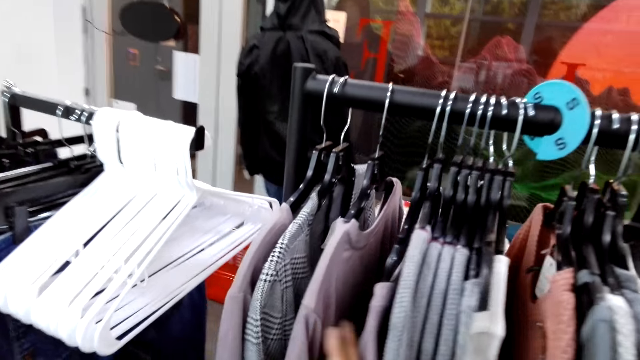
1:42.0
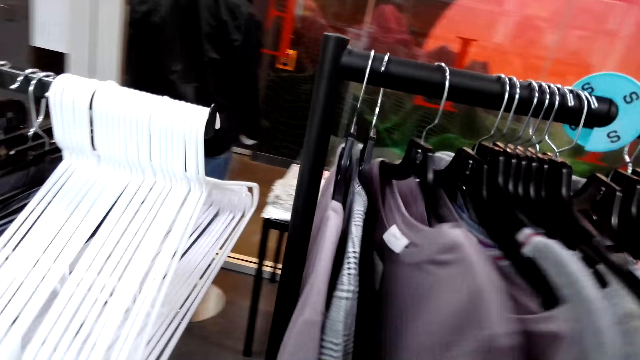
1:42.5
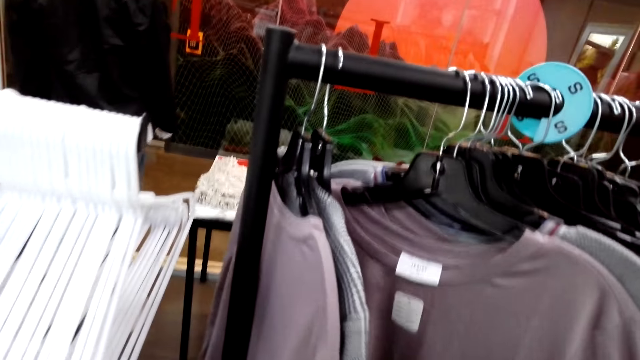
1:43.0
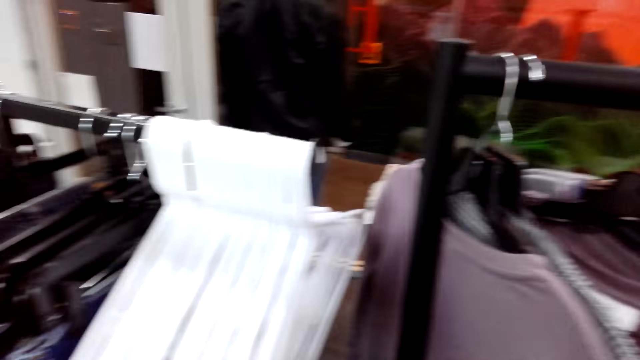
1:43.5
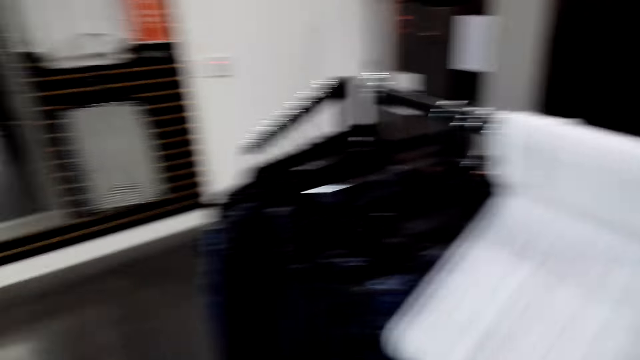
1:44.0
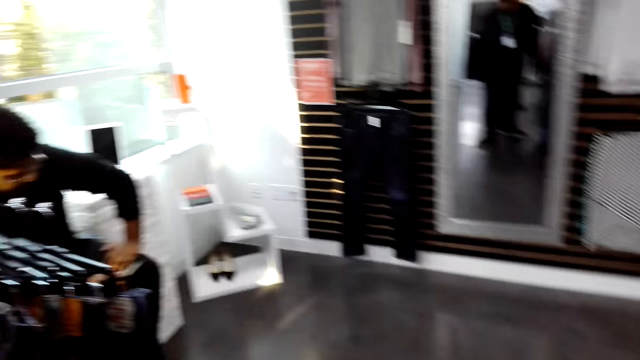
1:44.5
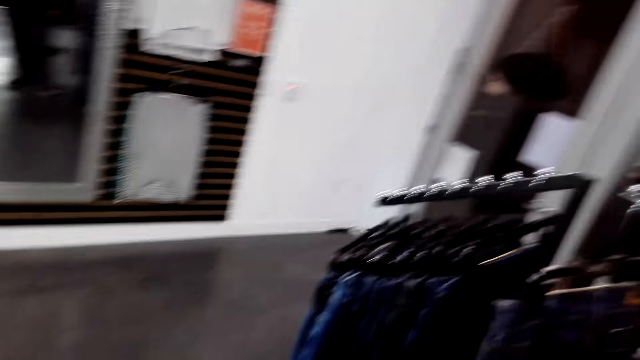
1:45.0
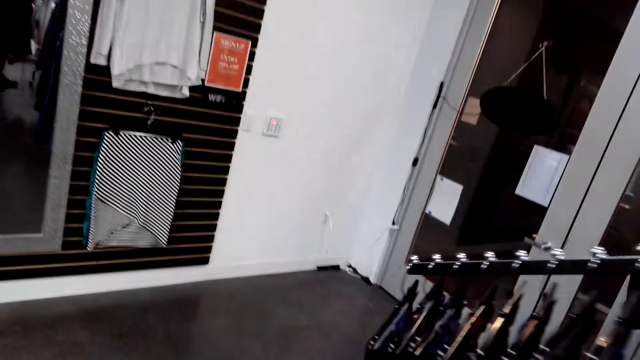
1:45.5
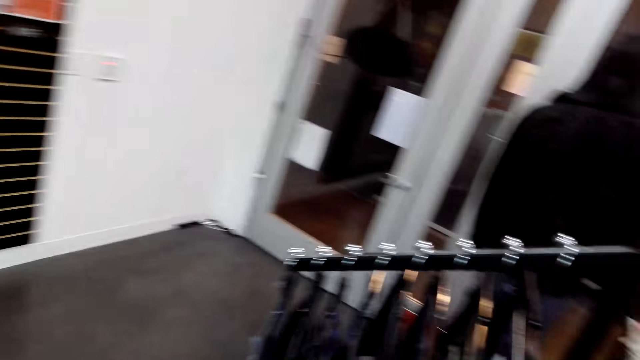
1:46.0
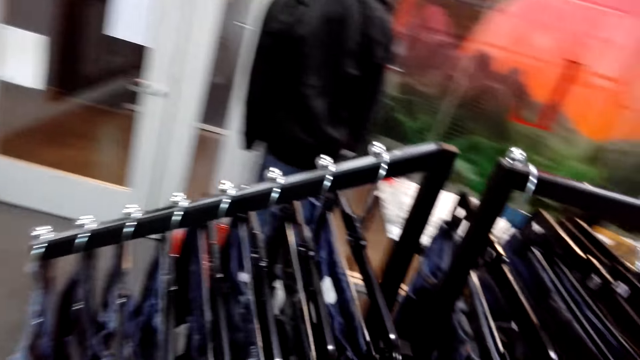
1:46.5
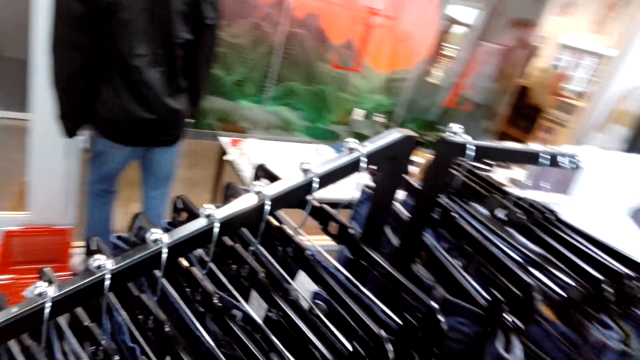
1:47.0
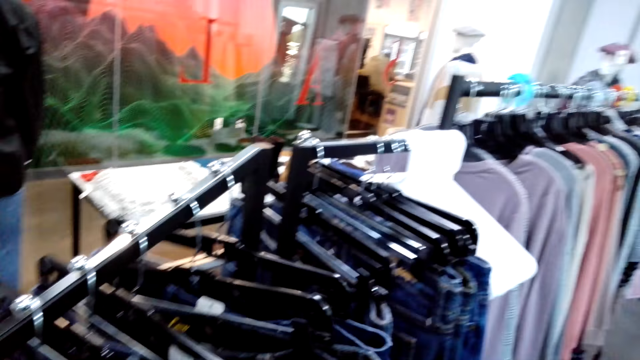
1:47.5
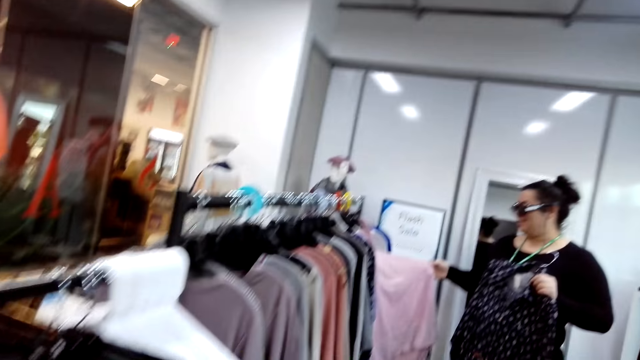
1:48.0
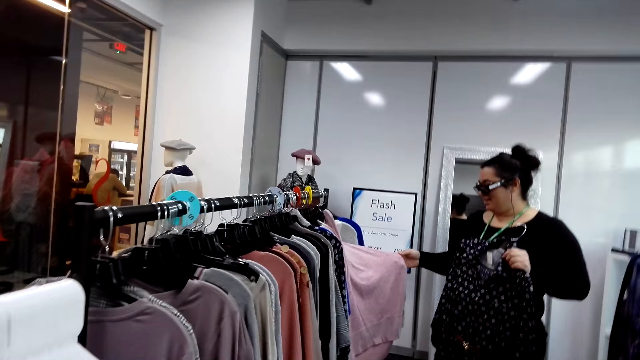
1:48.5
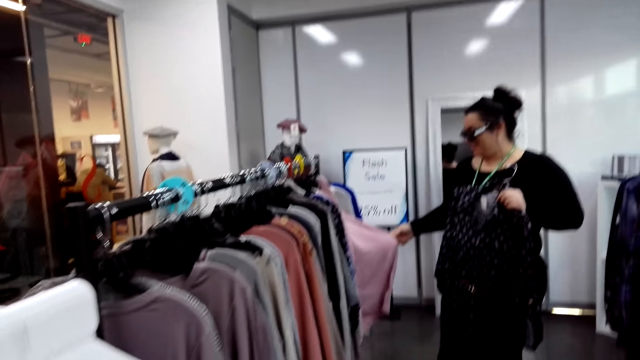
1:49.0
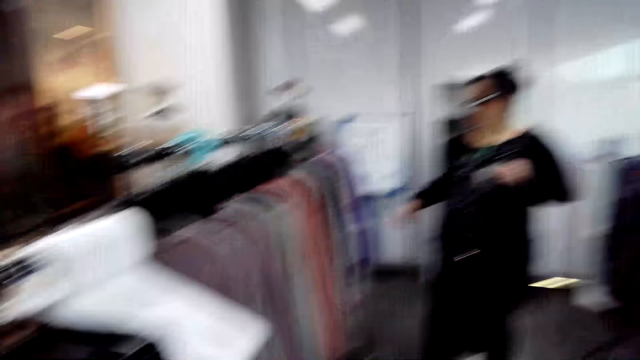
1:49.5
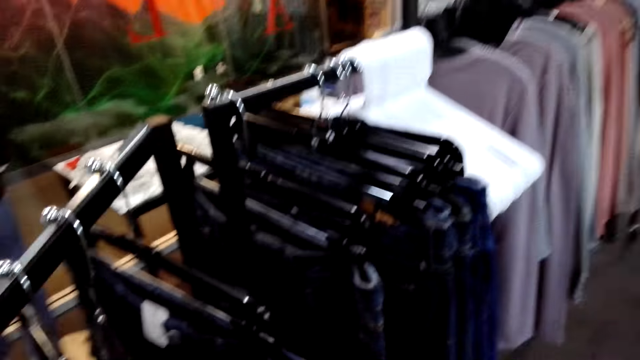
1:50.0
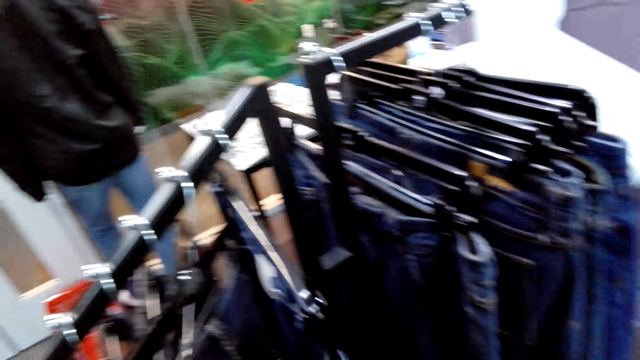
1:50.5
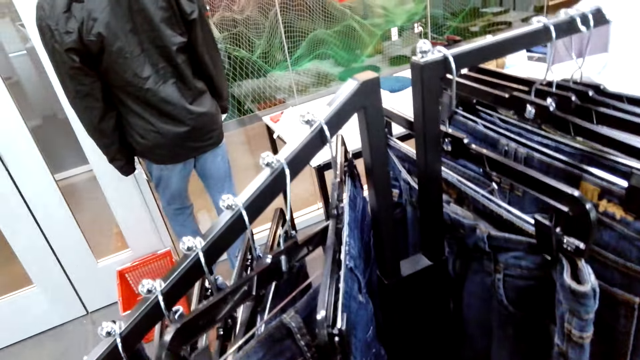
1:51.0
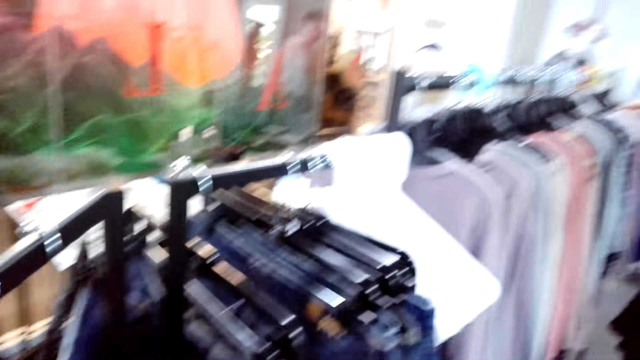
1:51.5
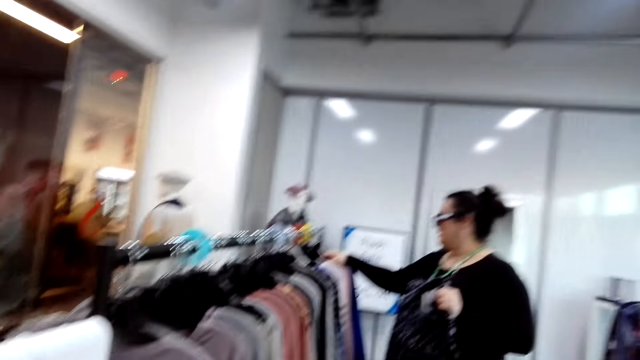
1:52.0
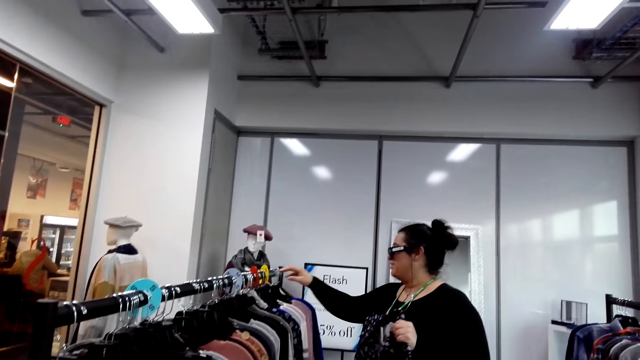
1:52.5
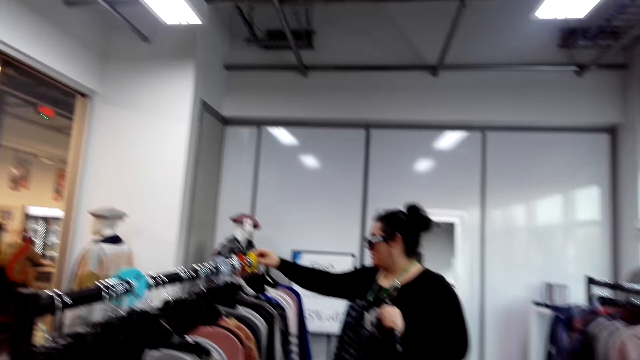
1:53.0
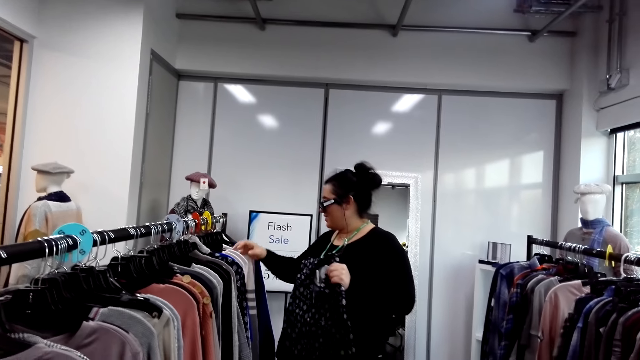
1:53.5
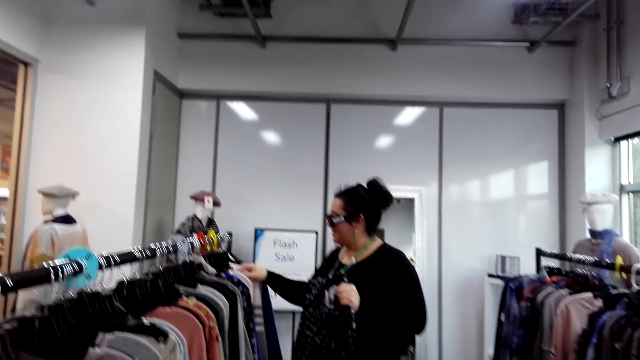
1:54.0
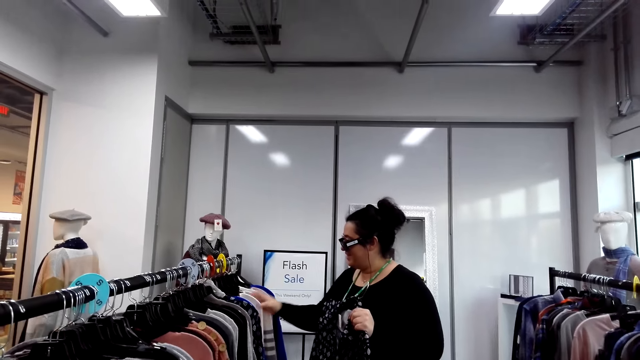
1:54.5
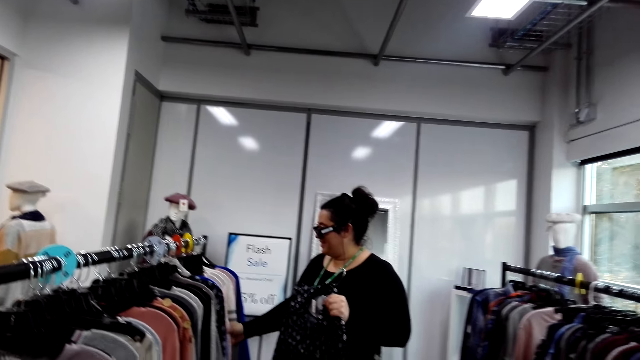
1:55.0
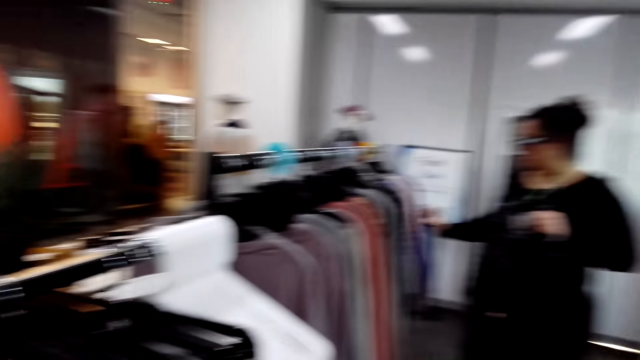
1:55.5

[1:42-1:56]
The camera wearer looks at a t-shirt. They move clothes on the rack. They look around the room. They look at a lady. They look through jean trousers on the rack. They look at the lady. The lady talks to the camera wearer. The lady looks through clothes on the clothing rack.

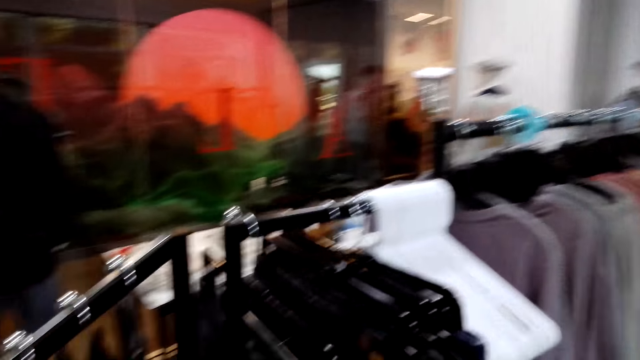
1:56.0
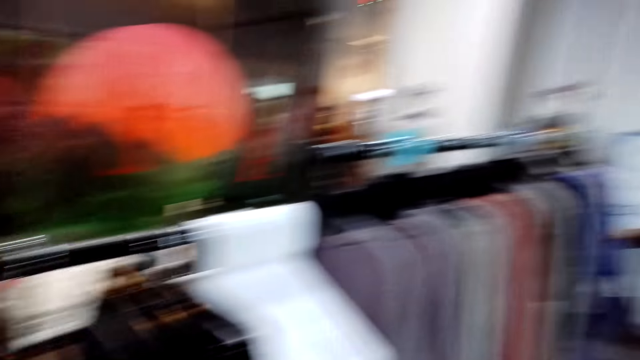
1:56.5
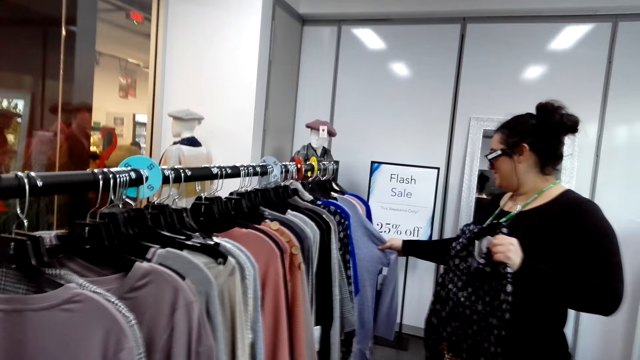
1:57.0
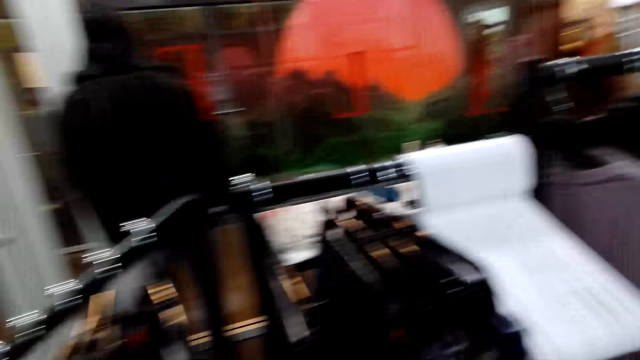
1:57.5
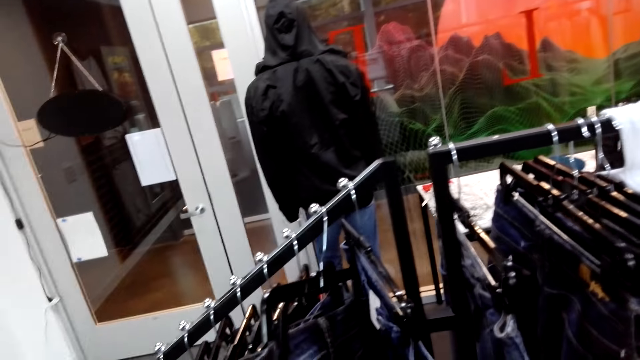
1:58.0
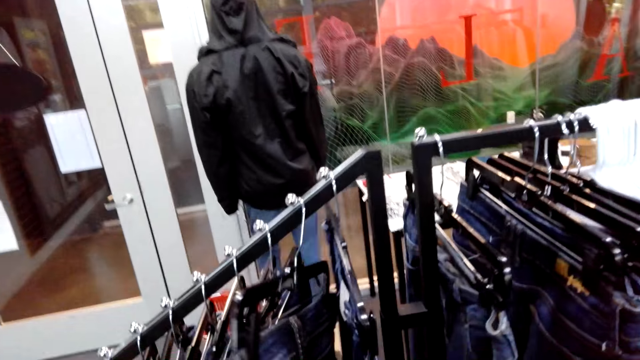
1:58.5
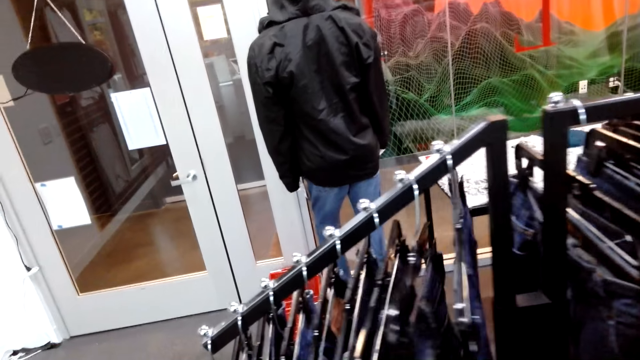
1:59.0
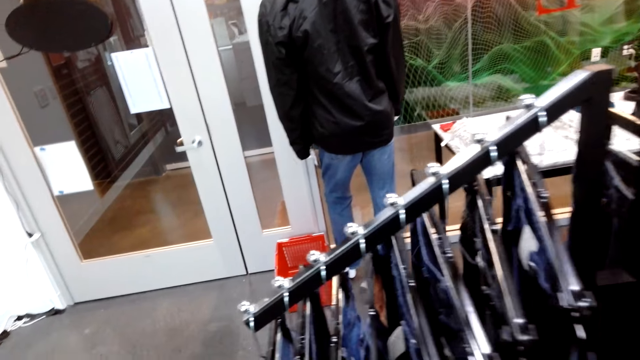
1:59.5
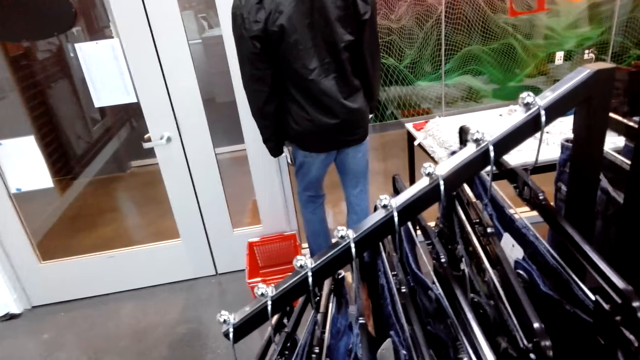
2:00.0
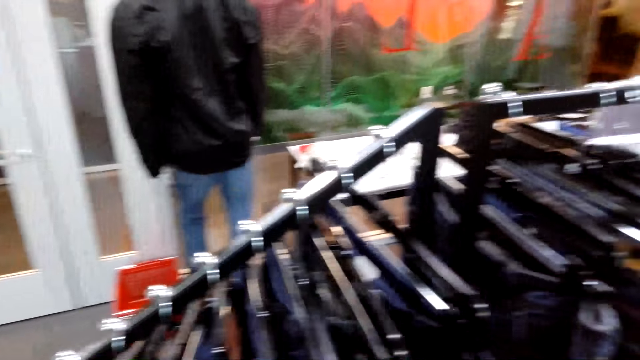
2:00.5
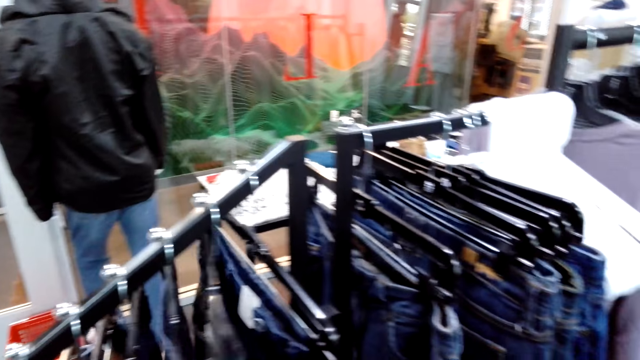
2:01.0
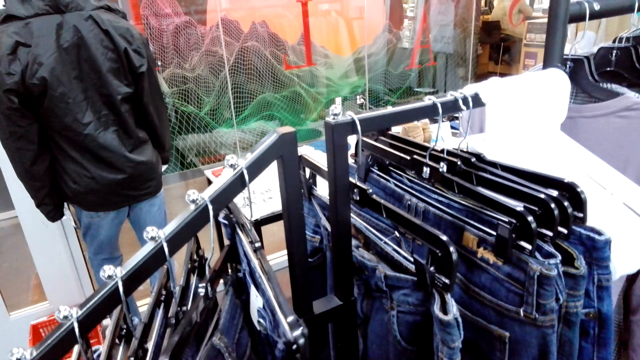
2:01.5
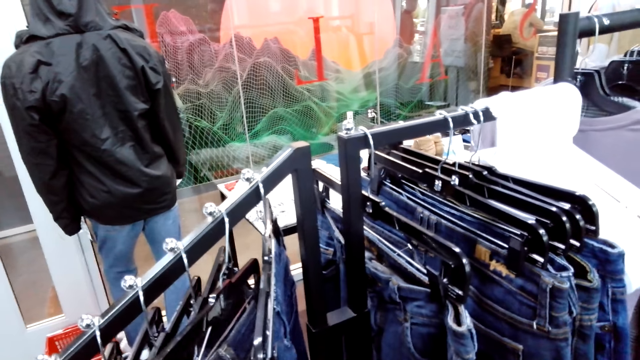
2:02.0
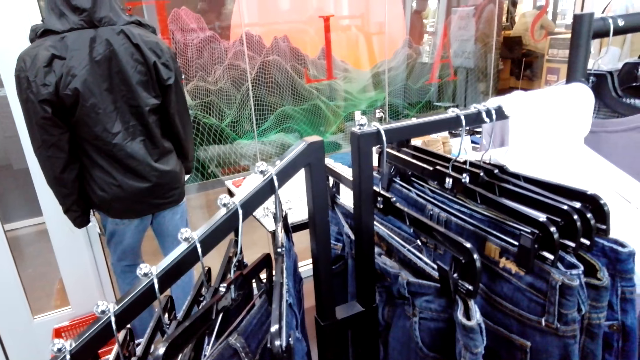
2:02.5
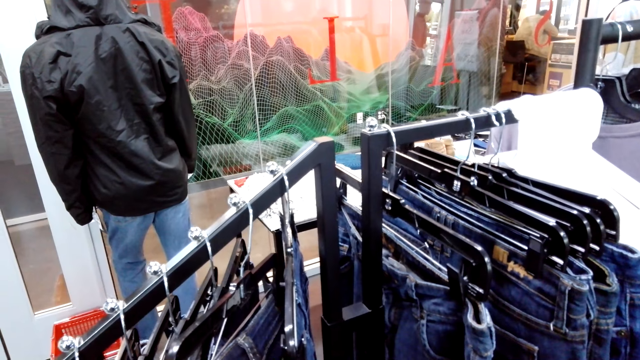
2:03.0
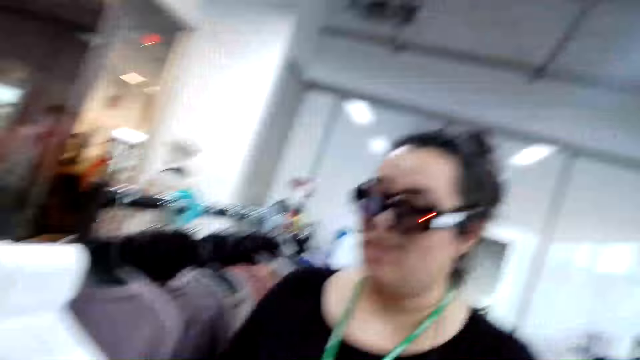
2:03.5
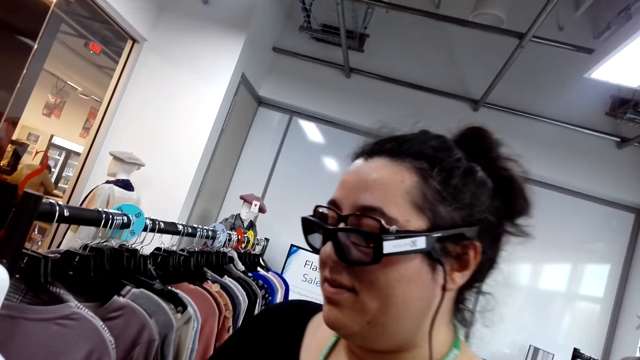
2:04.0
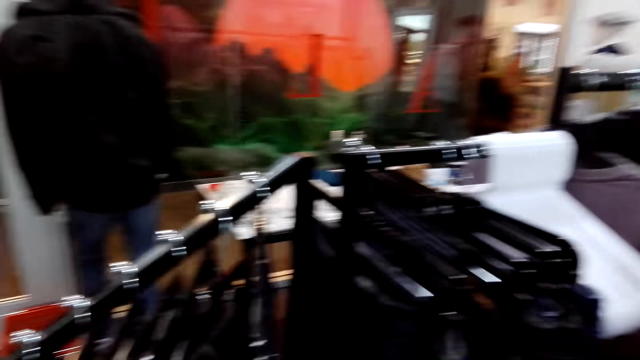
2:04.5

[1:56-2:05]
The camera wearer looks at a lady. They look through jean trousers. They look at the lady.
